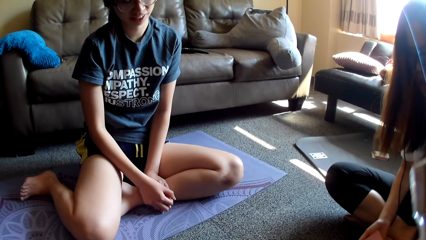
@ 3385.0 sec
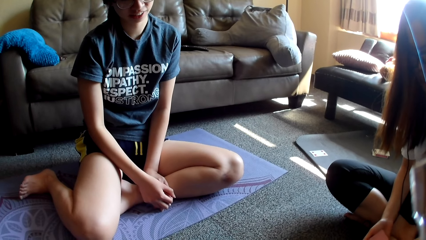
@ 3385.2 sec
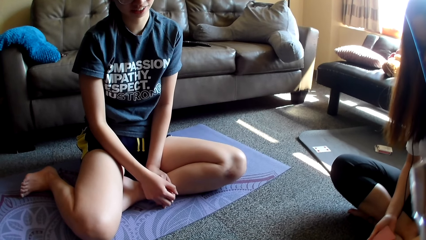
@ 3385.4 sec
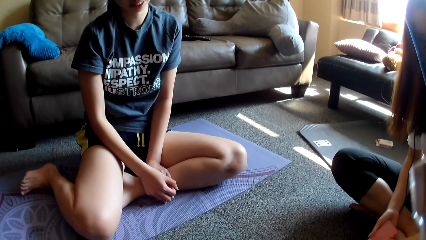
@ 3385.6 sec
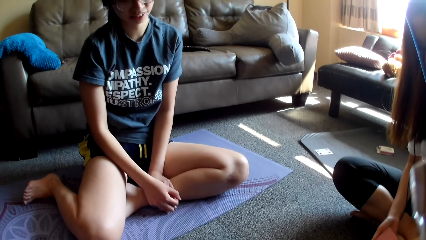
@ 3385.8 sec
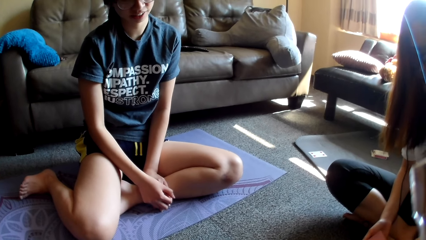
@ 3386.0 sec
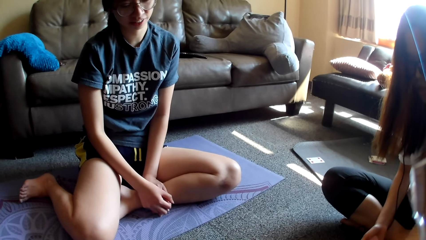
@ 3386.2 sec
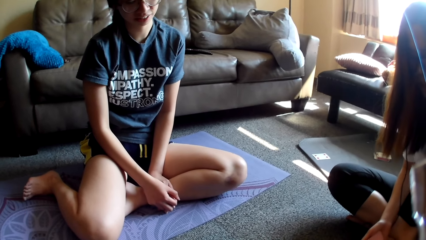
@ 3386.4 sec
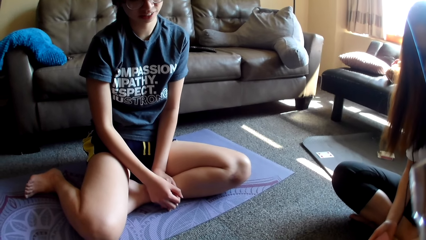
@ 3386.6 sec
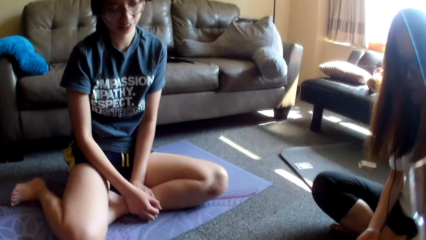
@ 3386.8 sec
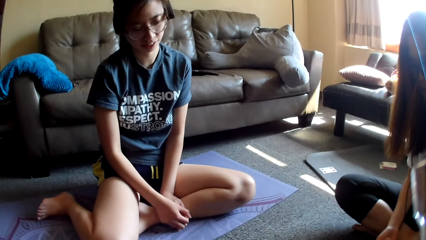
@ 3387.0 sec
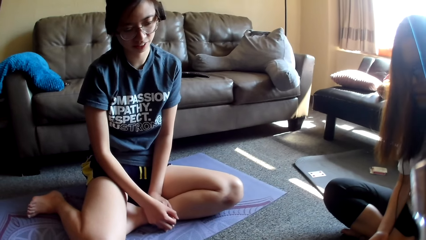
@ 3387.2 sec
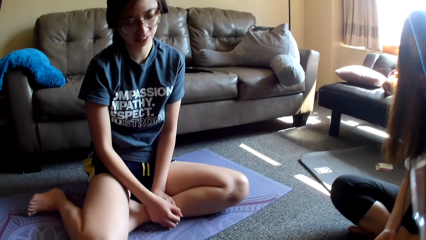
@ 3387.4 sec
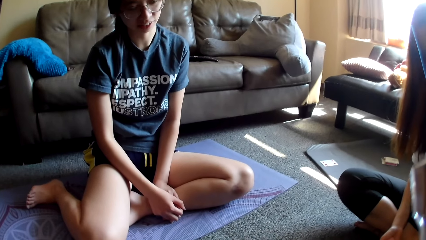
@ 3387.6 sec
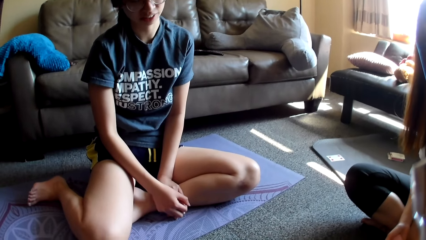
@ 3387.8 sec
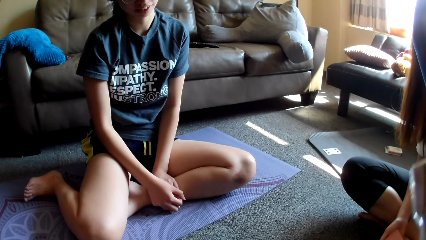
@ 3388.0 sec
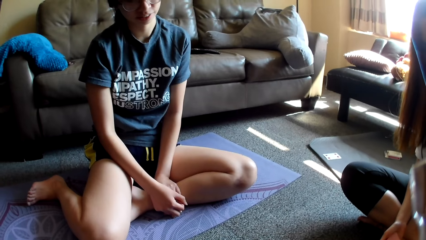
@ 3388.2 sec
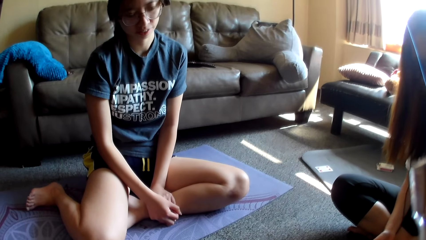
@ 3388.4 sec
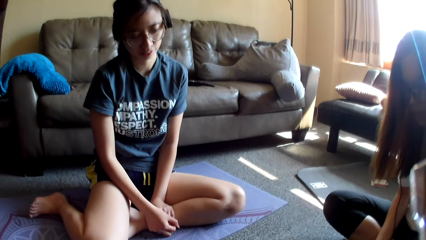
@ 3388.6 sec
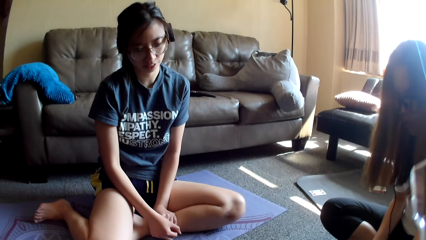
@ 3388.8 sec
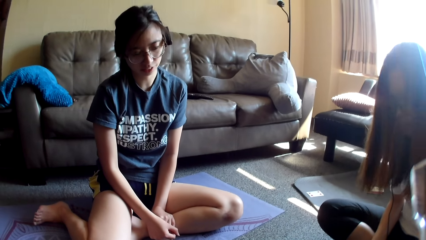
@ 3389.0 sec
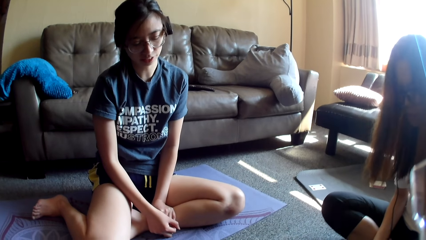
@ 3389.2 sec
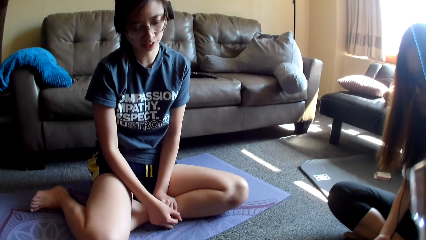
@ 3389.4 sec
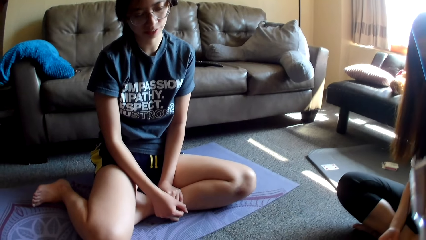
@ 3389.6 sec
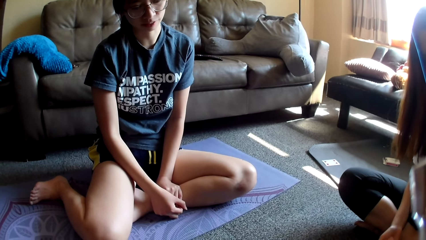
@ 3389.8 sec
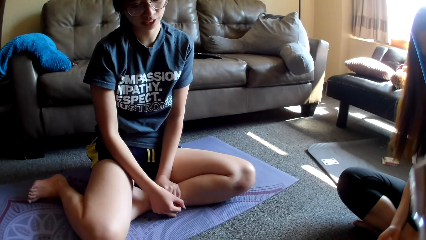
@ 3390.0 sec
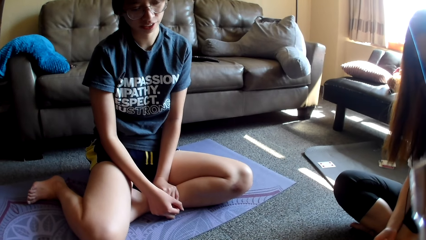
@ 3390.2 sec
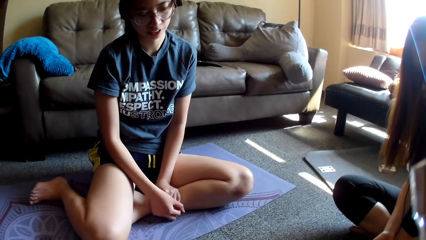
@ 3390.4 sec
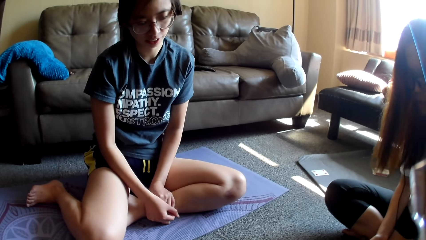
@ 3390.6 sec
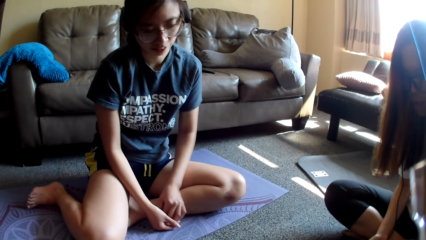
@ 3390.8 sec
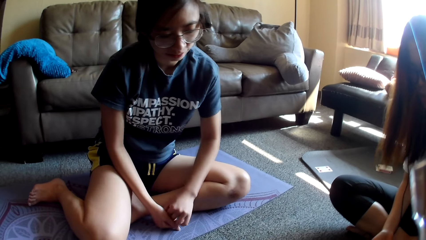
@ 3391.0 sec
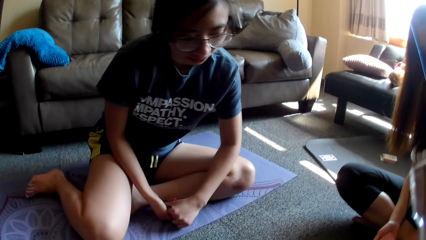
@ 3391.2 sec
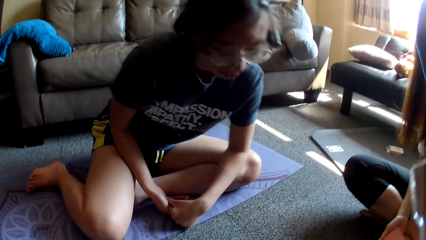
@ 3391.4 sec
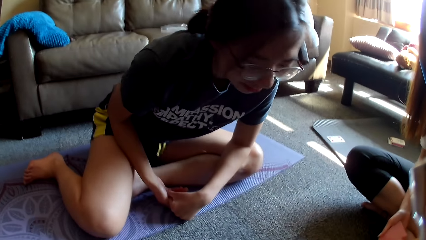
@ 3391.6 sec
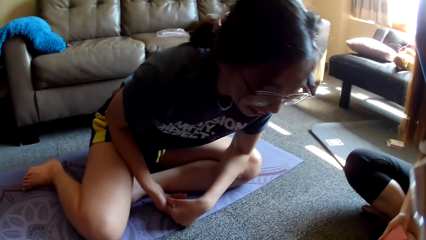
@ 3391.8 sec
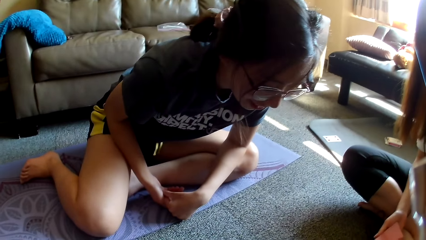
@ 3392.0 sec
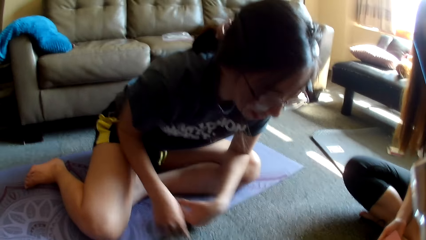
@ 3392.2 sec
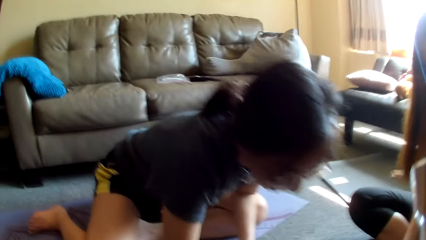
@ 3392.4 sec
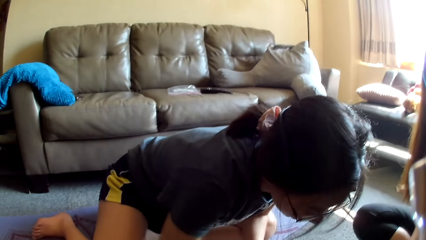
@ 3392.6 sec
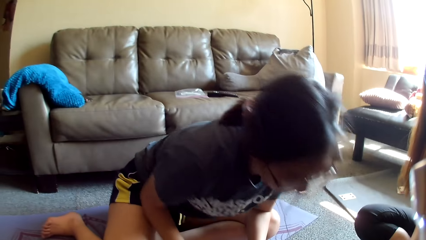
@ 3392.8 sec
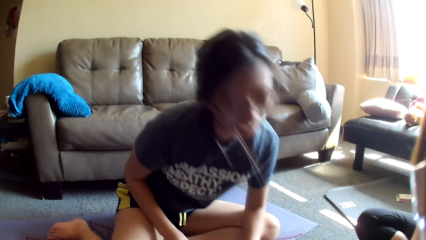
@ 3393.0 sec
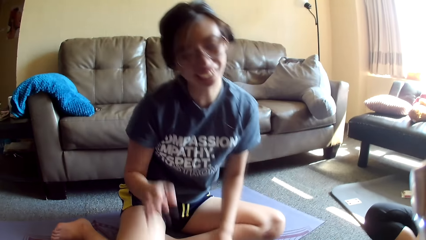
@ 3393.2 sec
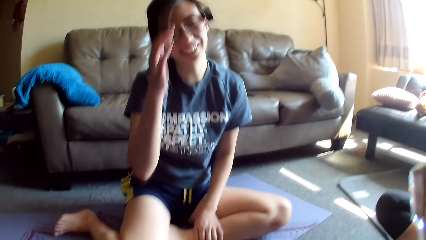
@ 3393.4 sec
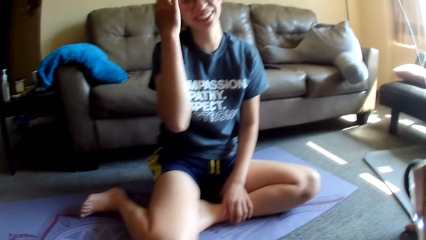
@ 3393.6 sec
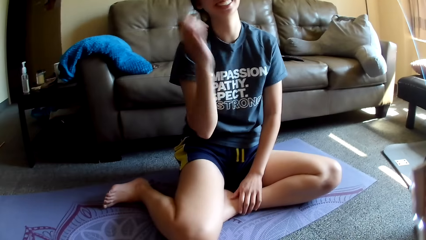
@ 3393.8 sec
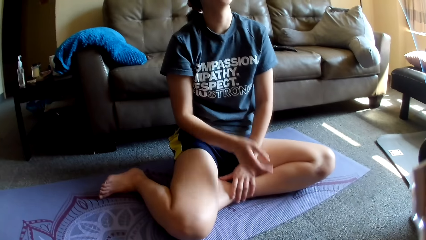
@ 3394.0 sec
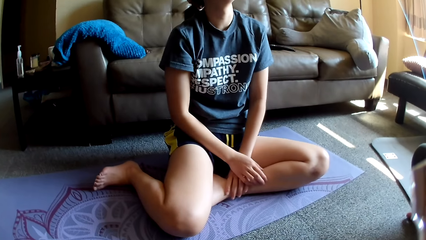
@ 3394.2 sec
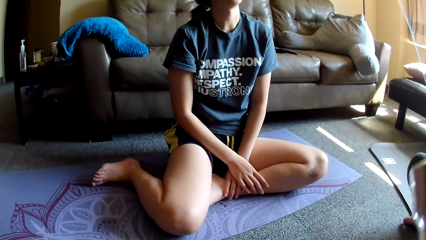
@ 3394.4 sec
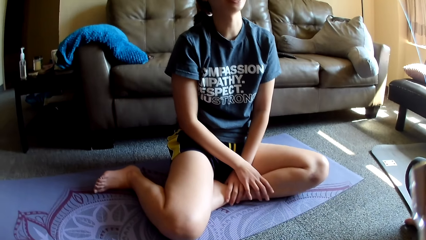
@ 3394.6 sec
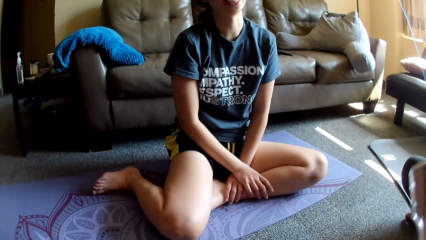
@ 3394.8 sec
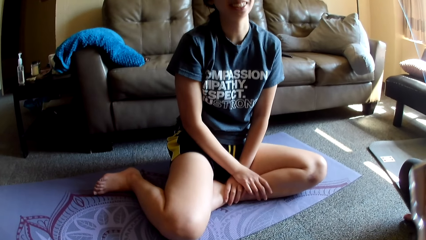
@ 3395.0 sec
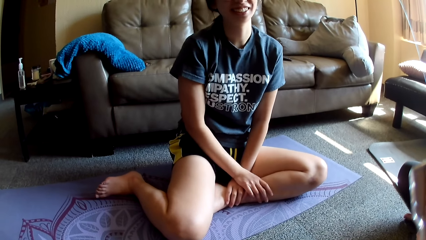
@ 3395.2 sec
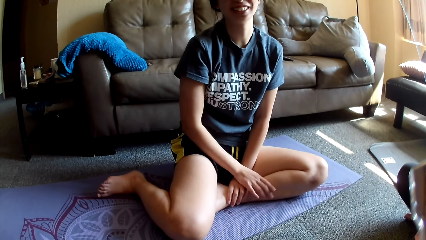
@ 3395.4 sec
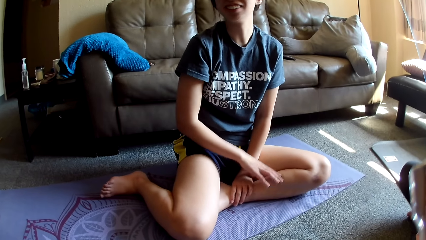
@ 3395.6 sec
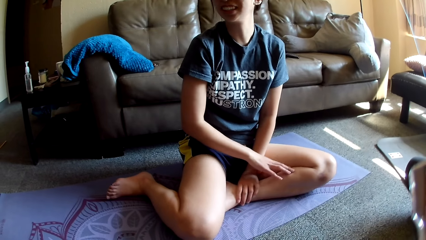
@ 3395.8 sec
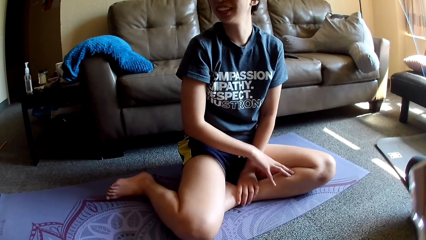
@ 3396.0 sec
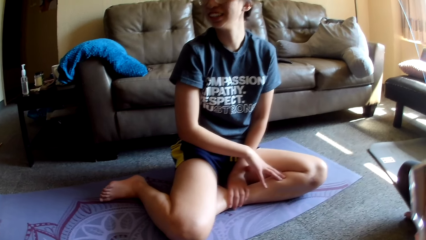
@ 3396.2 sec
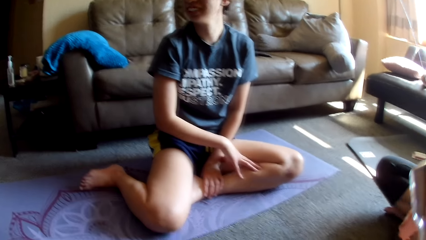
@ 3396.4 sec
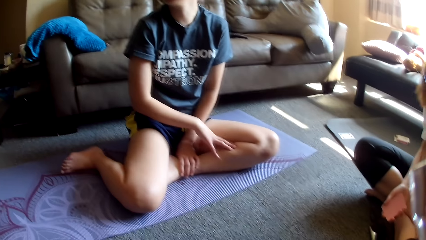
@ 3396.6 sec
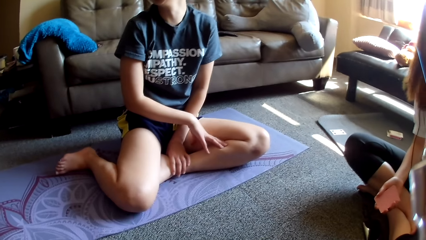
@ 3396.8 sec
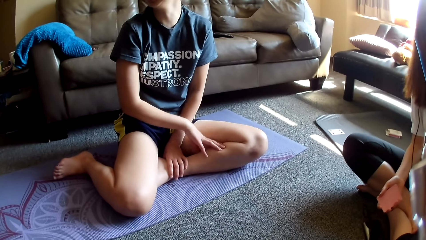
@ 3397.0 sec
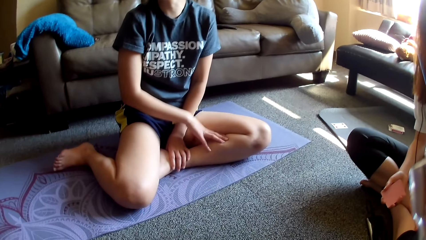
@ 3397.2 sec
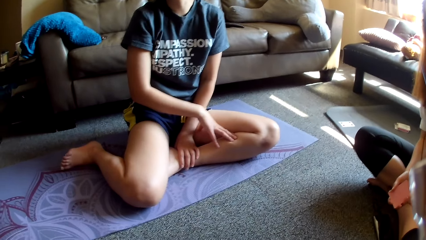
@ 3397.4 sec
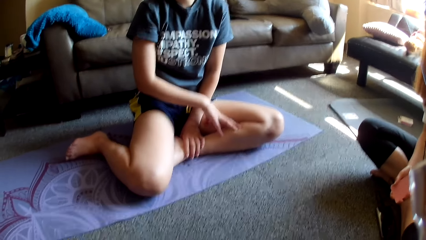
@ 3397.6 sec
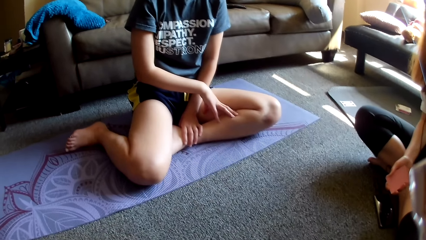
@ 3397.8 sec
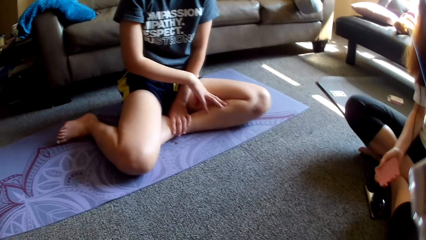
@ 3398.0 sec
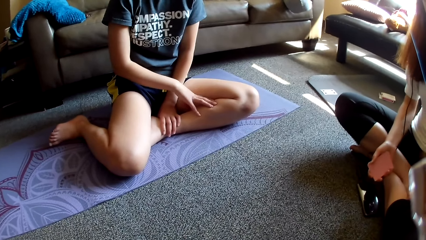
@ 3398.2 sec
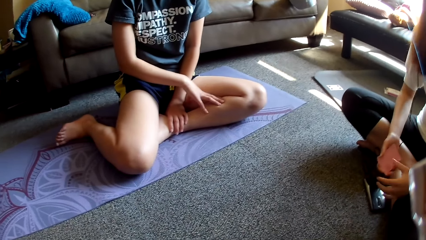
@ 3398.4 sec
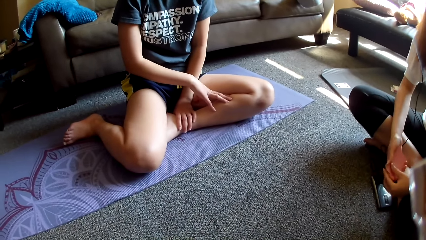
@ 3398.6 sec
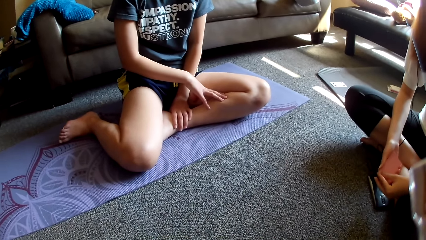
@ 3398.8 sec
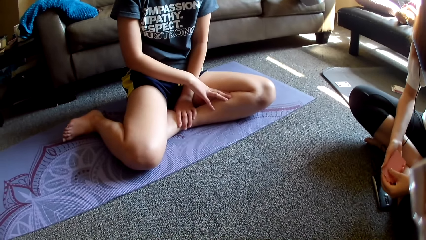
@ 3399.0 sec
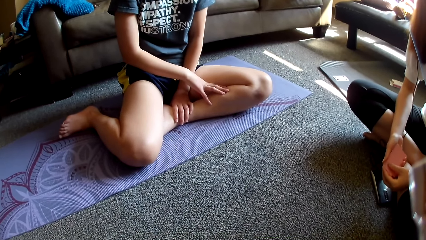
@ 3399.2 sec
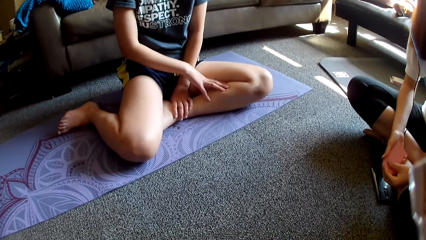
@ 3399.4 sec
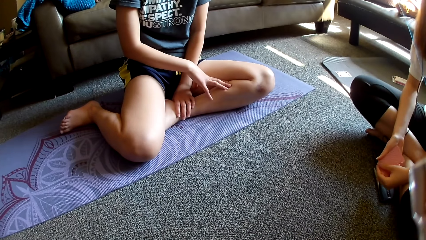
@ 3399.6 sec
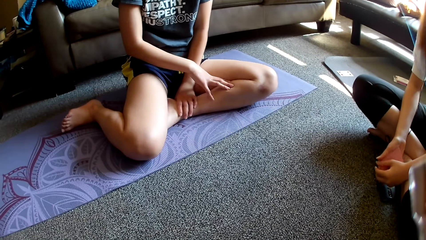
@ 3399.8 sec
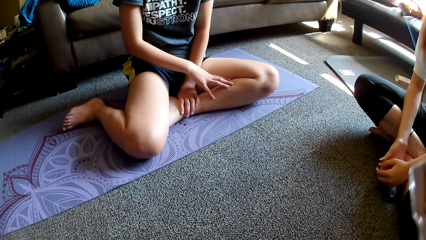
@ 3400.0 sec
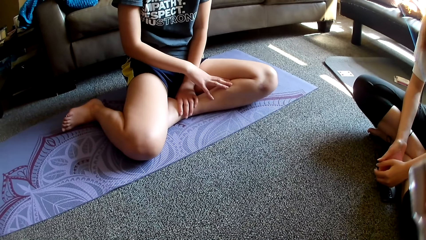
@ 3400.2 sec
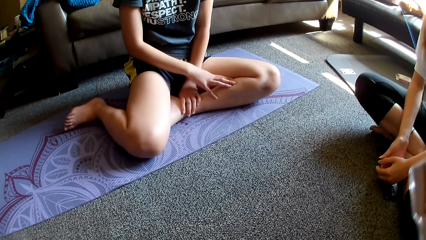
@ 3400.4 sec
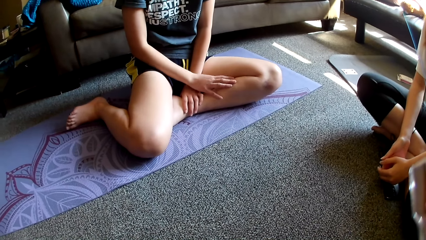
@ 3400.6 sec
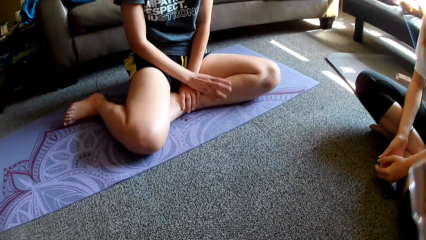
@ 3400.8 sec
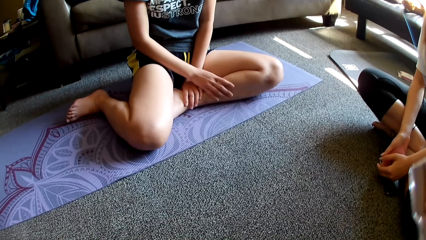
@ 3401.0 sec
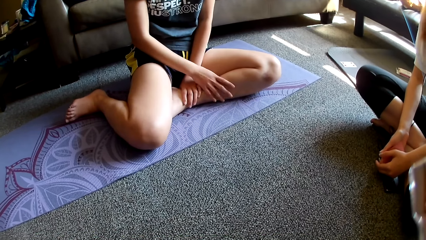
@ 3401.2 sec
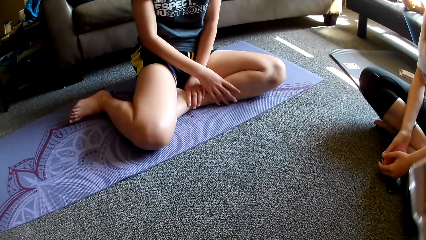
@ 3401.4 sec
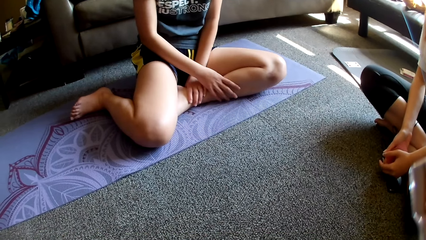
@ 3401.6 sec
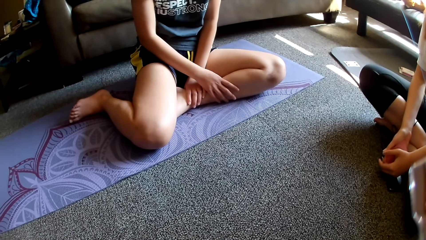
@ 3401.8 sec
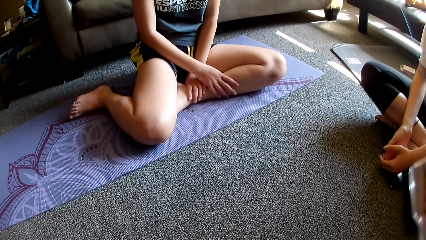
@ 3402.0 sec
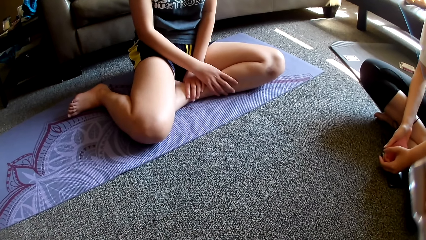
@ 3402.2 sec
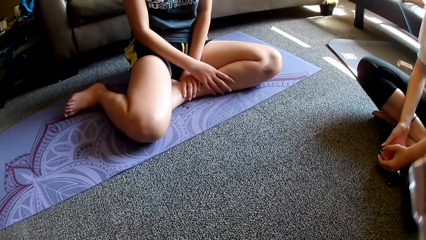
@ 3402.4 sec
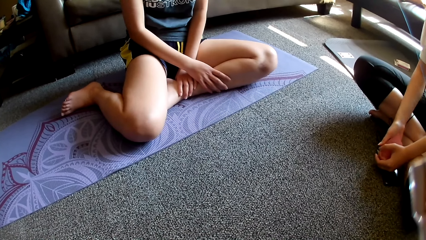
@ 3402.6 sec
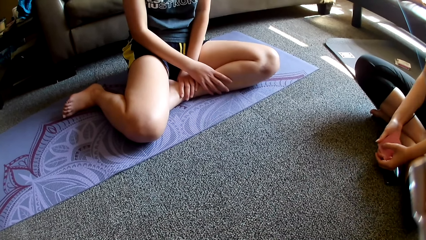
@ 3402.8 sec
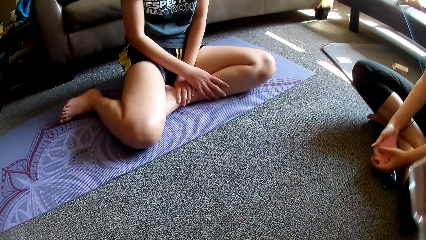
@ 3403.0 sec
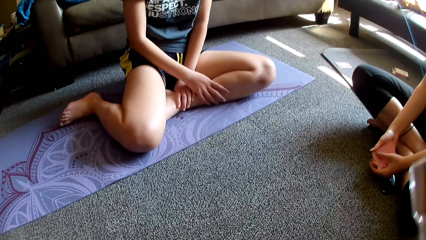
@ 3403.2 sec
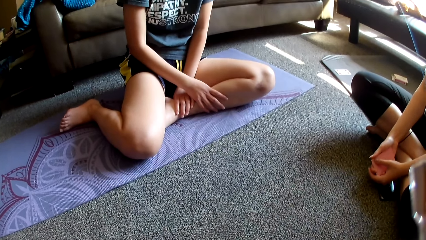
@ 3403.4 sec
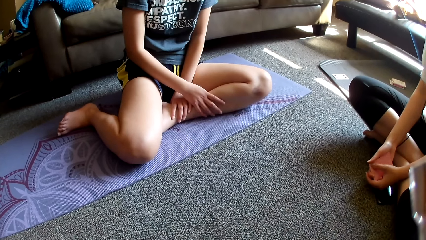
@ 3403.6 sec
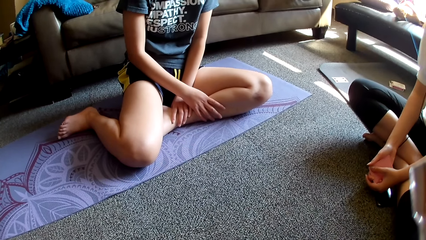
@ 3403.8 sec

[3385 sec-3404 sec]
A lady leans forward, grabs a card, taps on the floor, touches her hair, holds her leg, repositions a hand on the leg and rubs her leg. Another lady holds cards.
